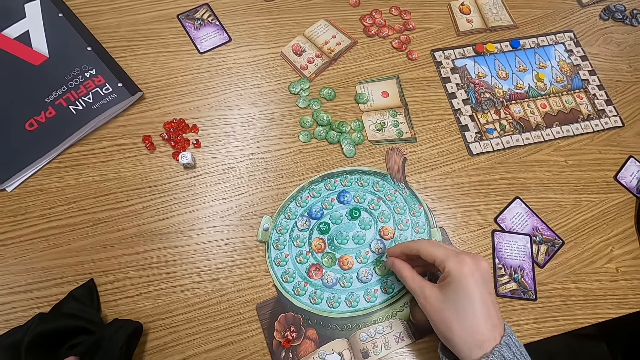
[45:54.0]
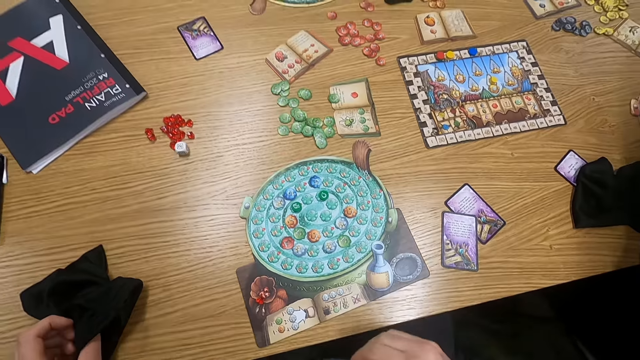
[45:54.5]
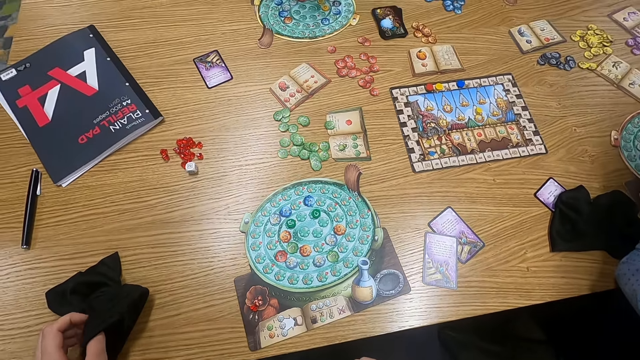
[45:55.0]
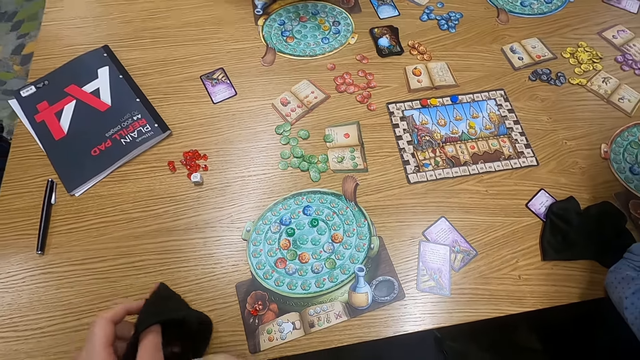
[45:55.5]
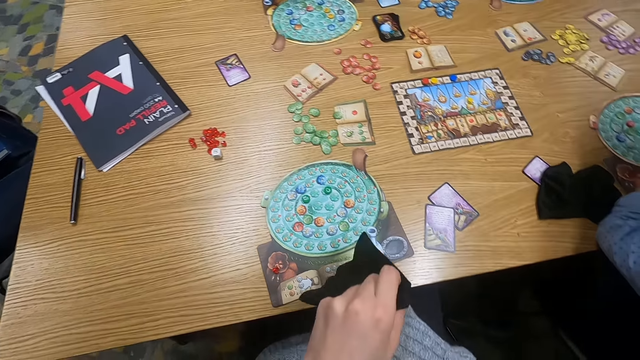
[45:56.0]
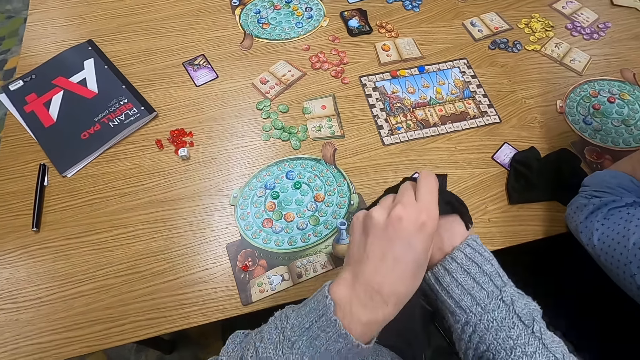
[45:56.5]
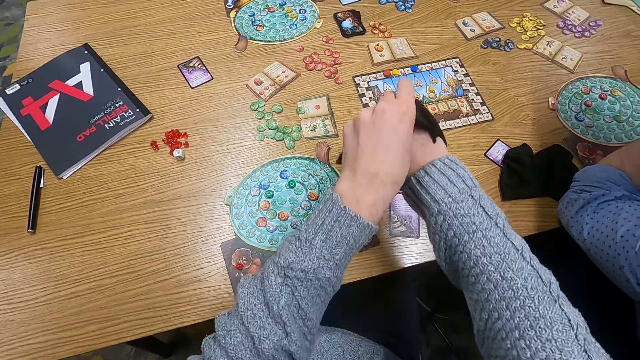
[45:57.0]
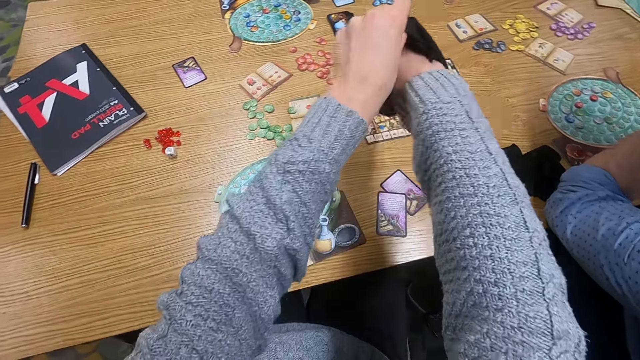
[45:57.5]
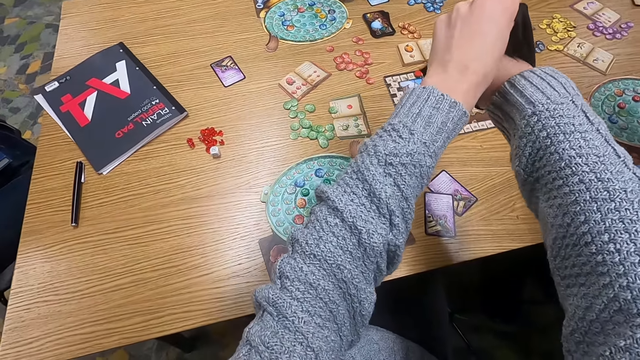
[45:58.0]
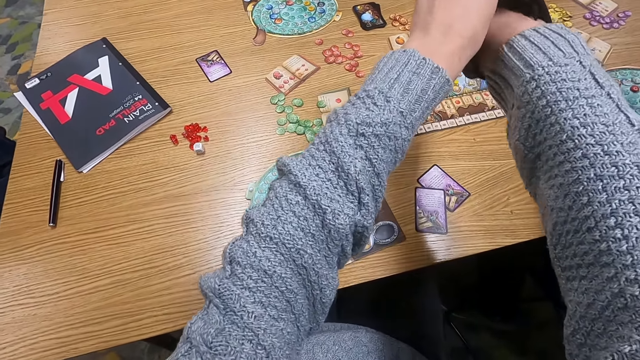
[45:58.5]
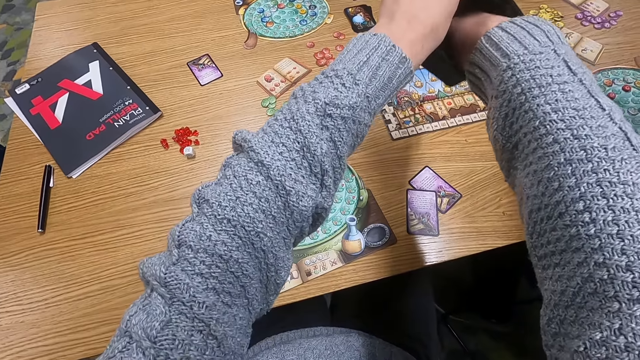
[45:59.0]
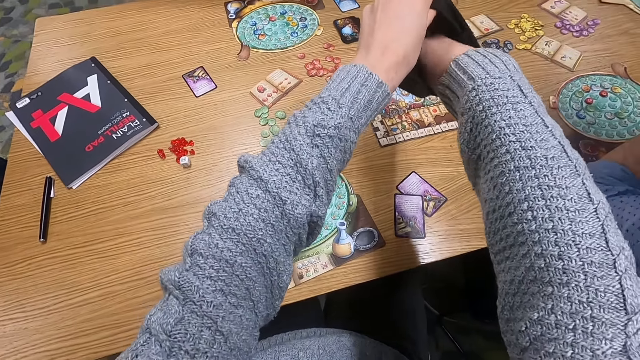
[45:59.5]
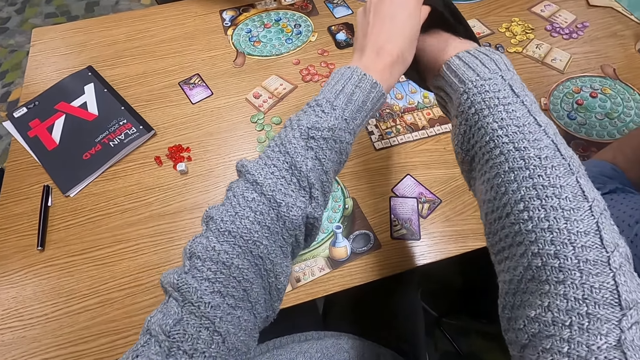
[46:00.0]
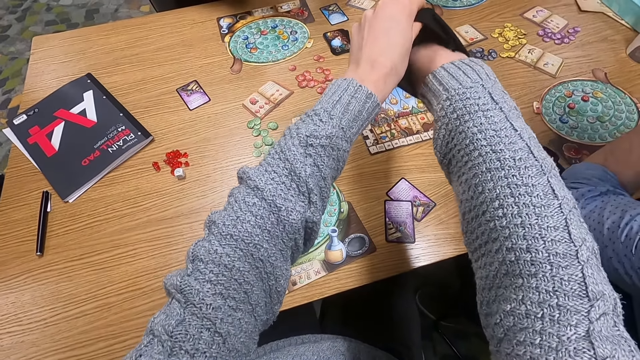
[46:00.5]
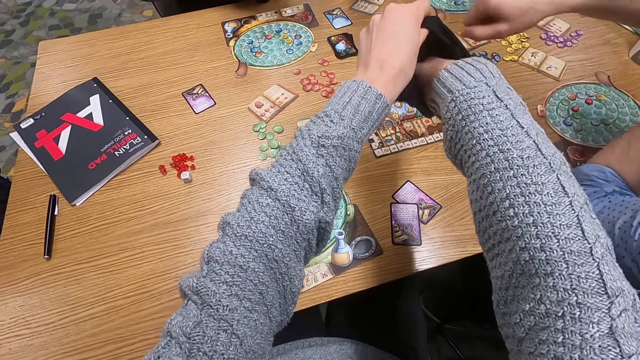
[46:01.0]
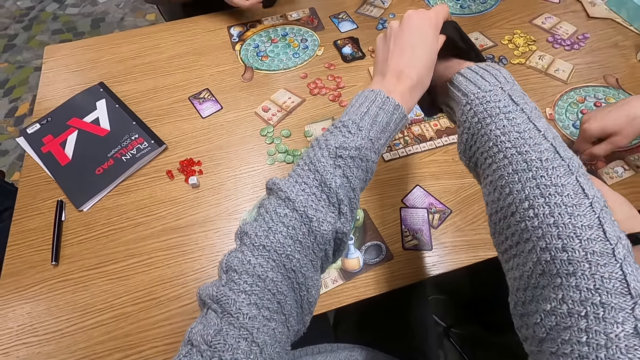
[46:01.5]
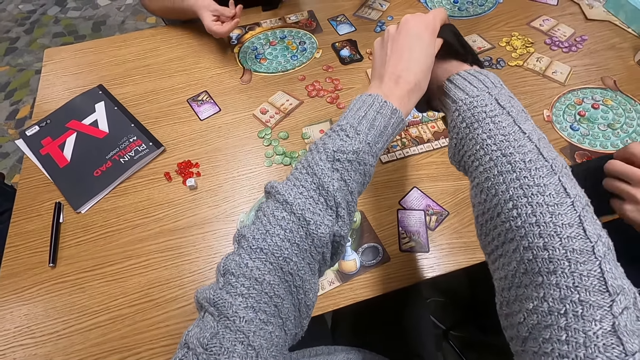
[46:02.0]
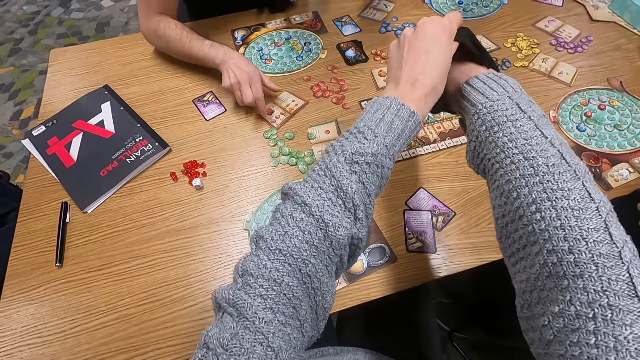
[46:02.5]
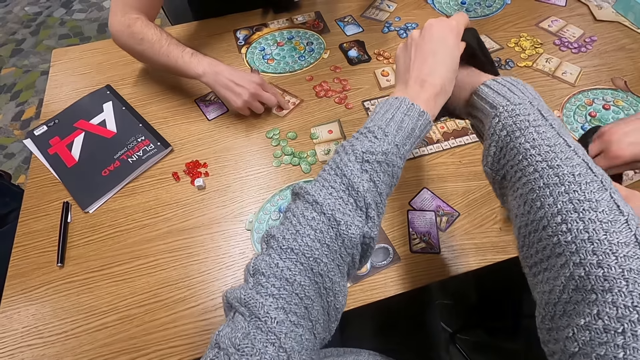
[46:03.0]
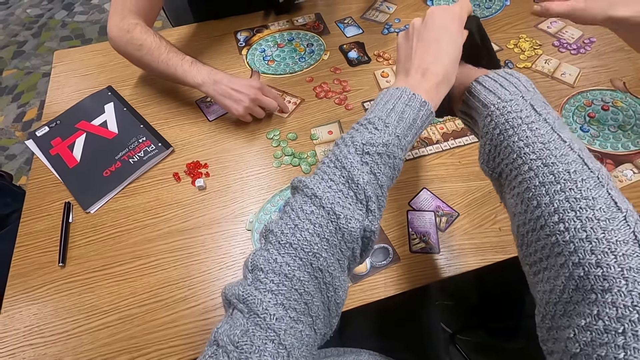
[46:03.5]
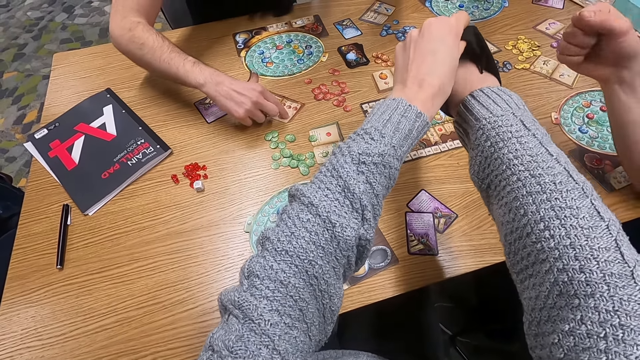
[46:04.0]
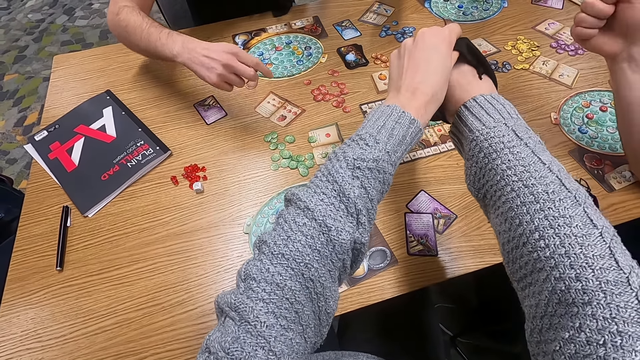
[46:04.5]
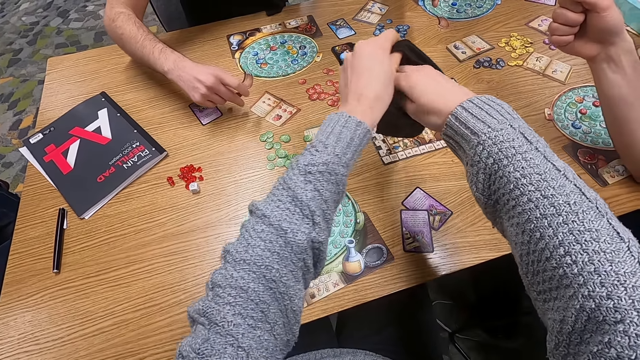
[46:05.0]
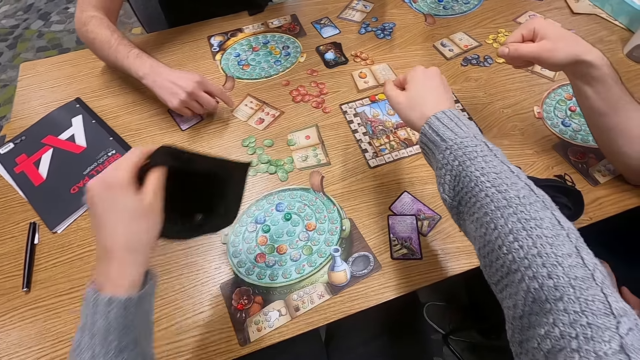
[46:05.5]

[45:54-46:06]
The camera wearer picks up a bag. She puts her hand in the bag. She picks up something. A man touches cards. A person holds a card. Another man stretches his hand.

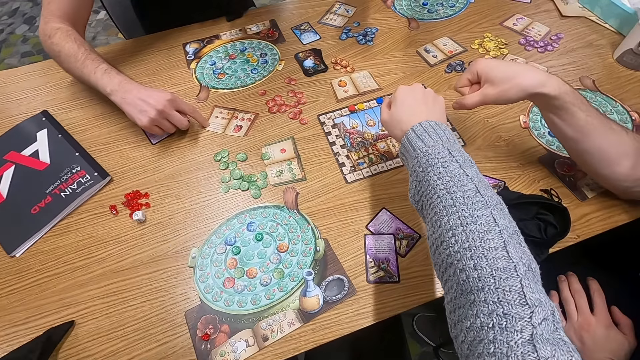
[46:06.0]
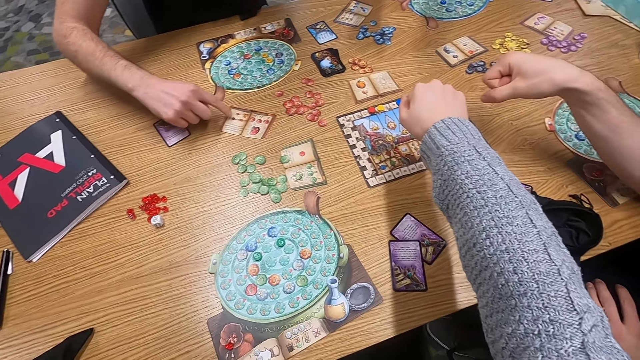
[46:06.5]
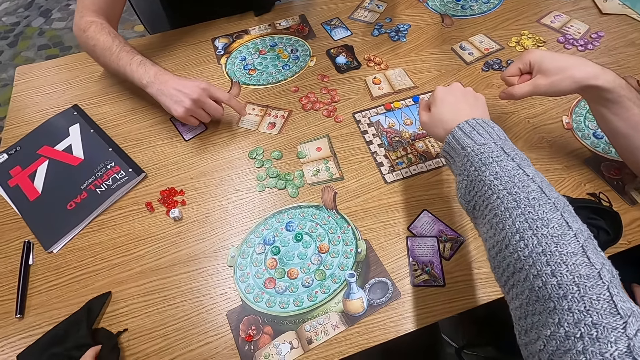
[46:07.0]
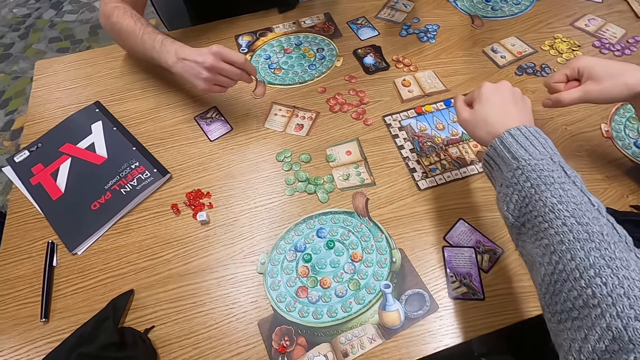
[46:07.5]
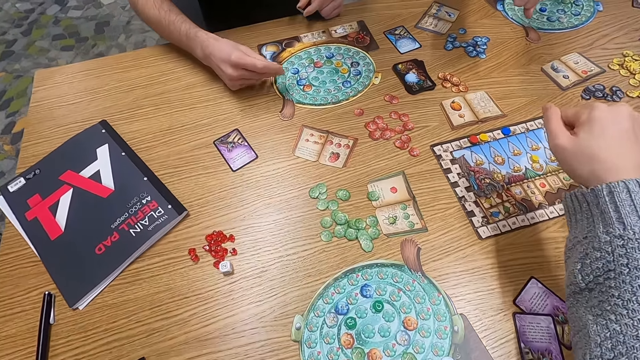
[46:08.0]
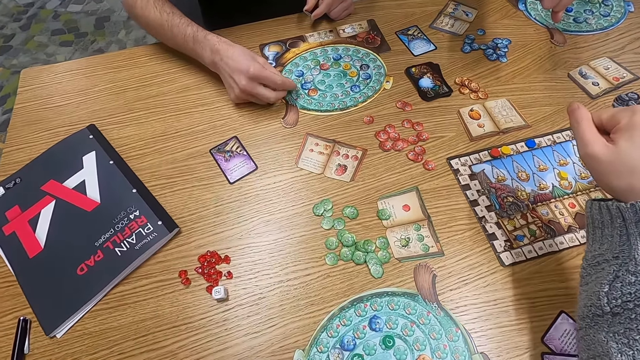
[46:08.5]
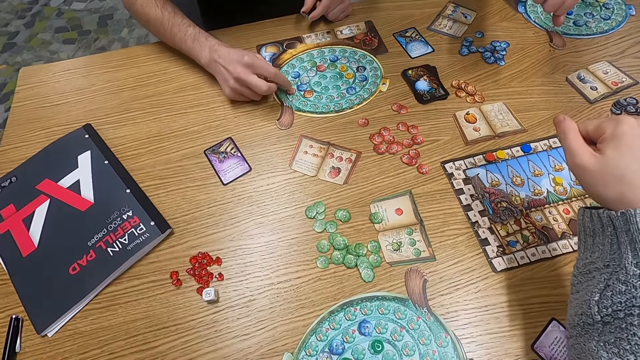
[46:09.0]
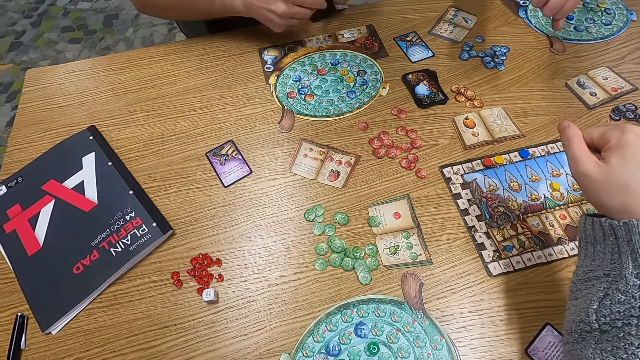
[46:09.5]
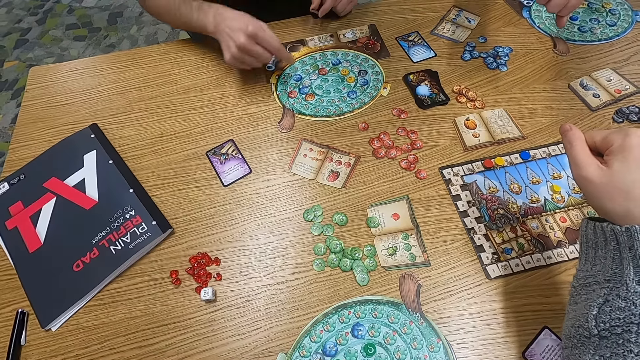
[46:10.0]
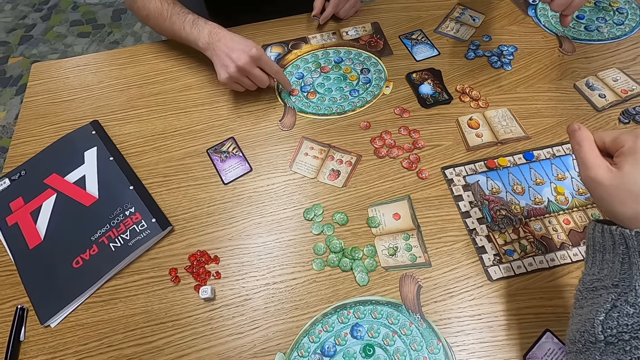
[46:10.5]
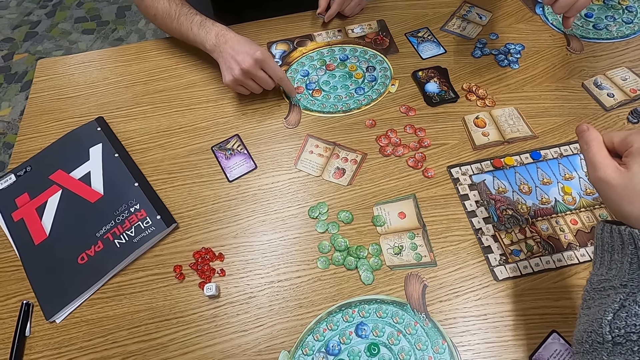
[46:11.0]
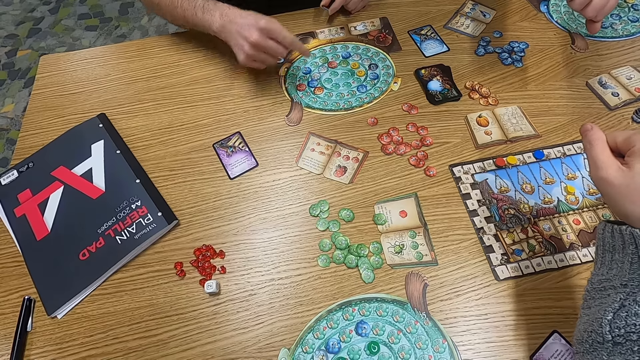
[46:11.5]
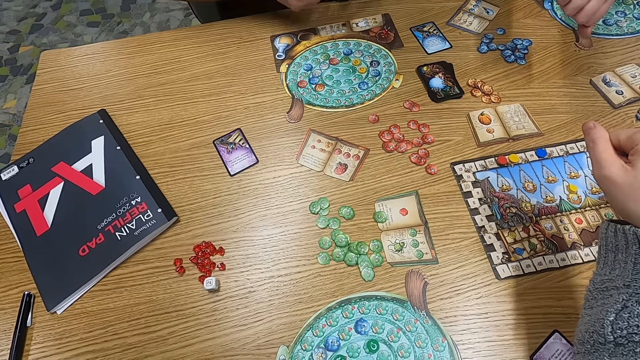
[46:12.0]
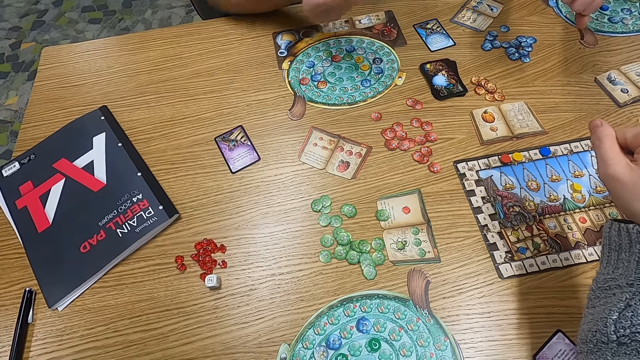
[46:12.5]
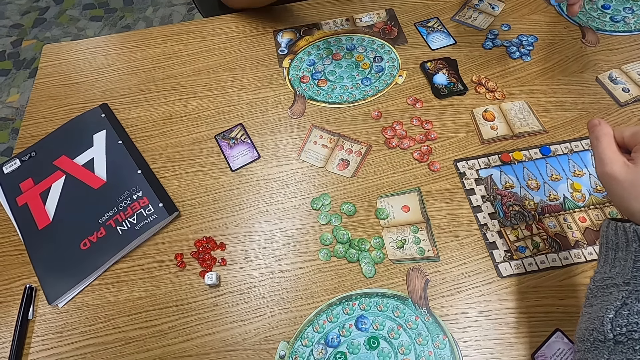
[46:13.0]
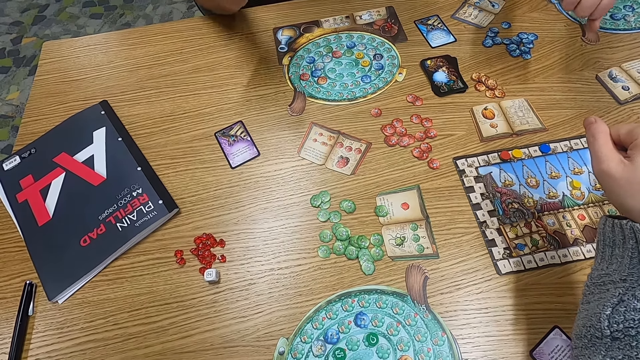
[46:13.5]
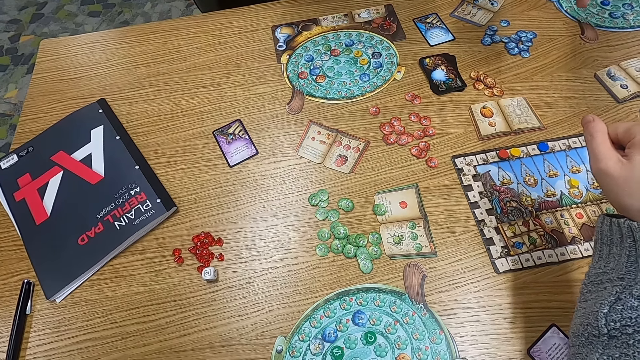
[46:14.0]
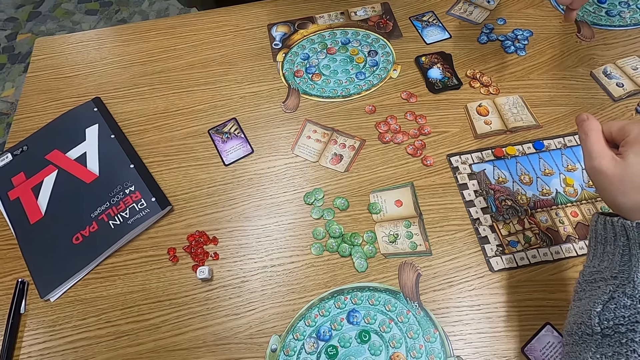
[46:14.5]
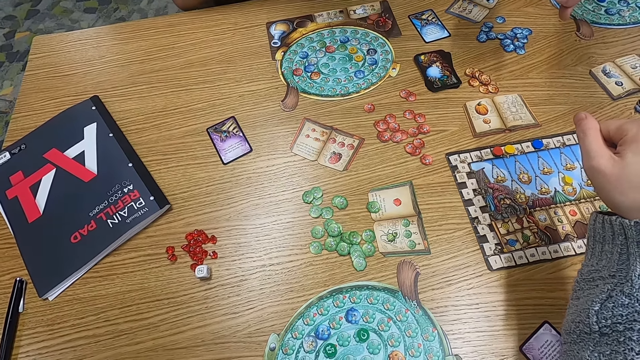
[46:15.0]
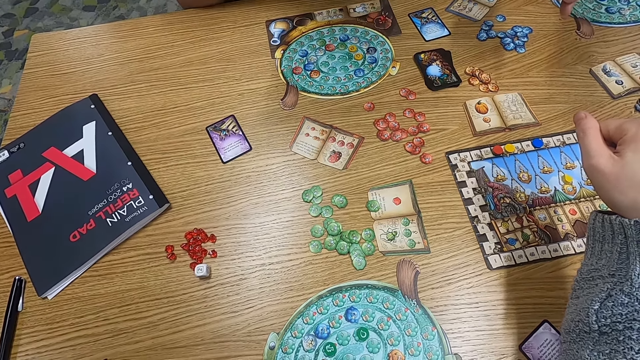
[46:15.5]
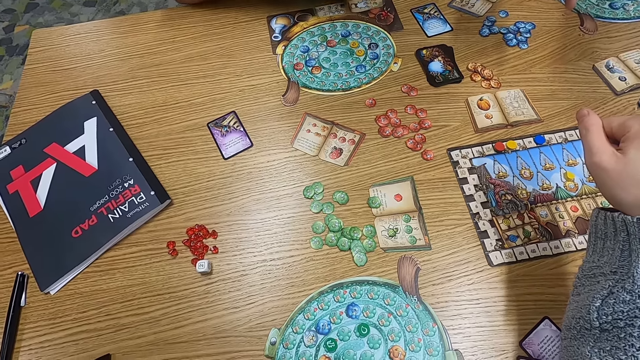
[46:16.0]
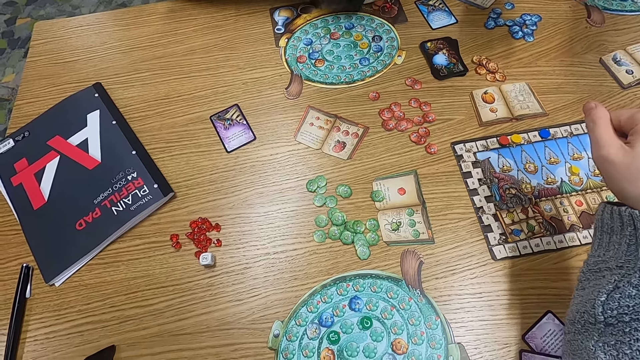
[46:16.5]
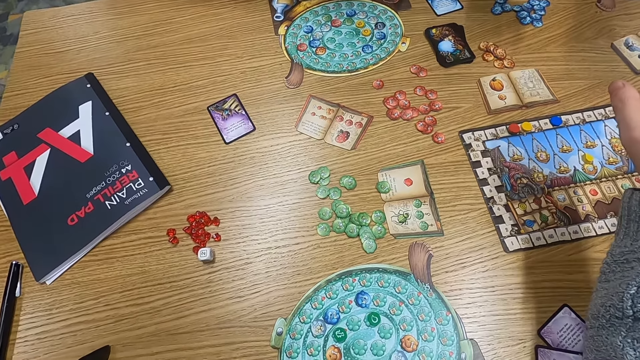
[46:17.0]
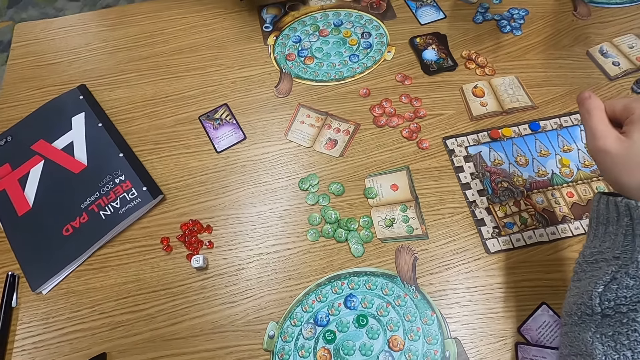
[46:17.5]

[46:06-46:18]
The camera wearer stretches her hand. A man touches a card. The man plays a game. A person places down a dice. Another man folds. A woman stretches her hand.
